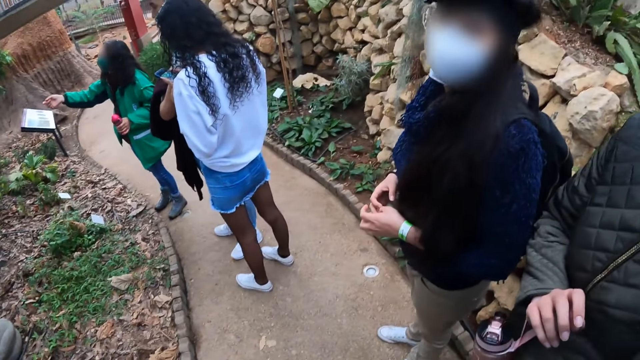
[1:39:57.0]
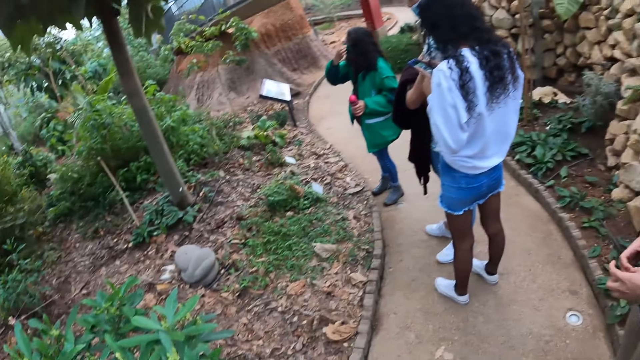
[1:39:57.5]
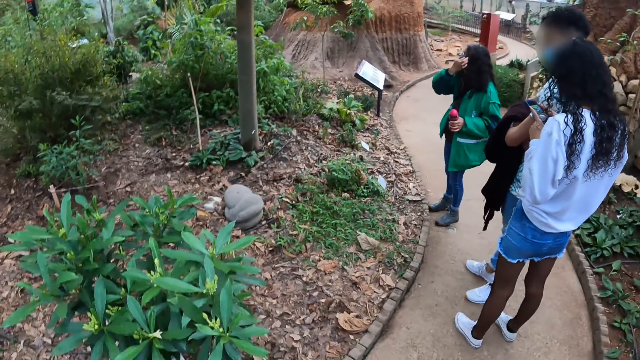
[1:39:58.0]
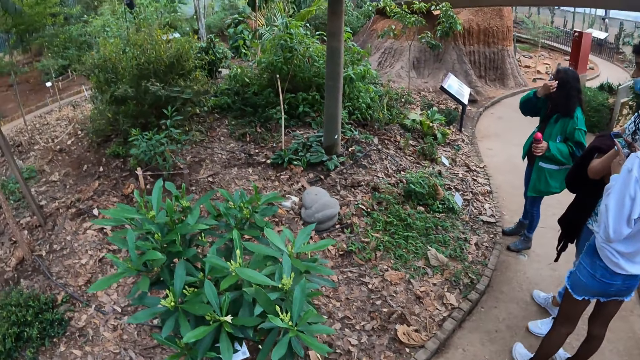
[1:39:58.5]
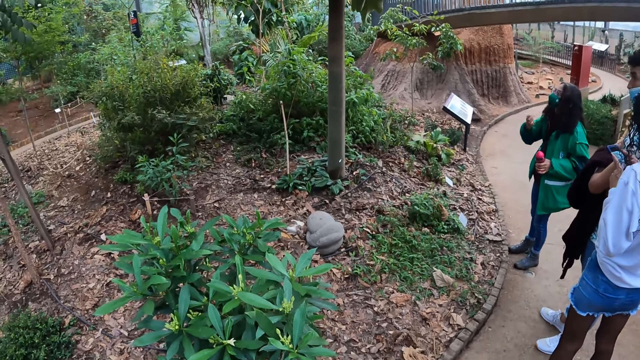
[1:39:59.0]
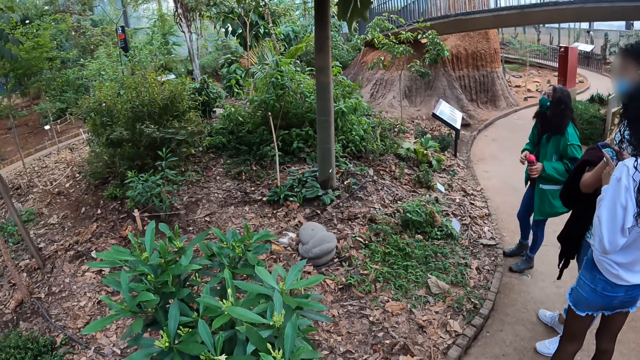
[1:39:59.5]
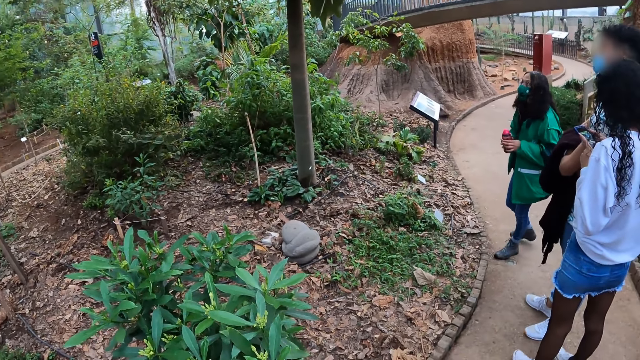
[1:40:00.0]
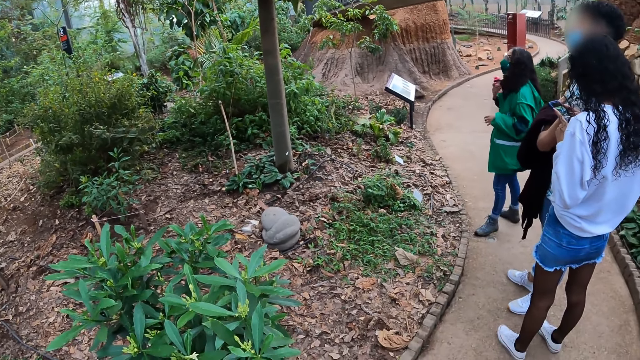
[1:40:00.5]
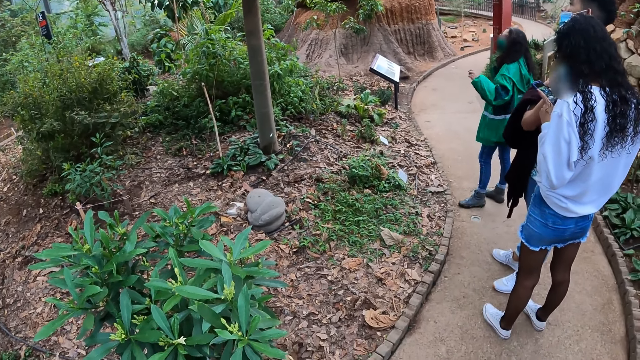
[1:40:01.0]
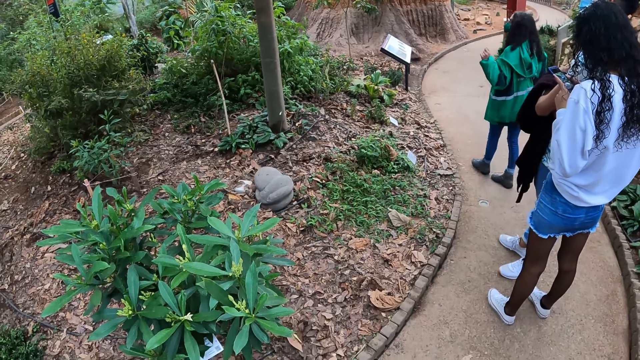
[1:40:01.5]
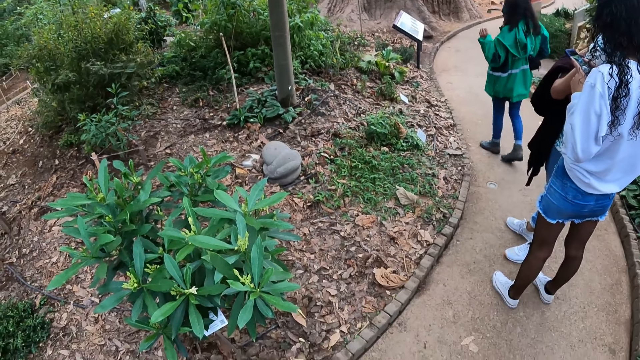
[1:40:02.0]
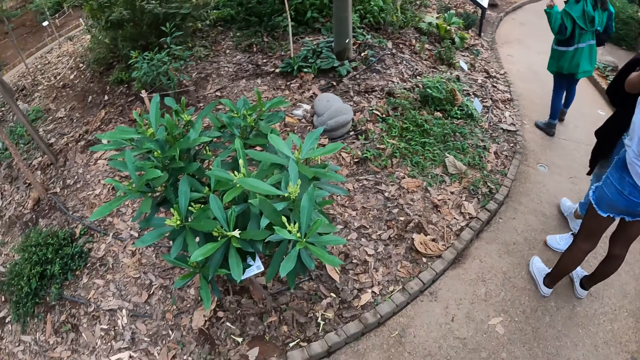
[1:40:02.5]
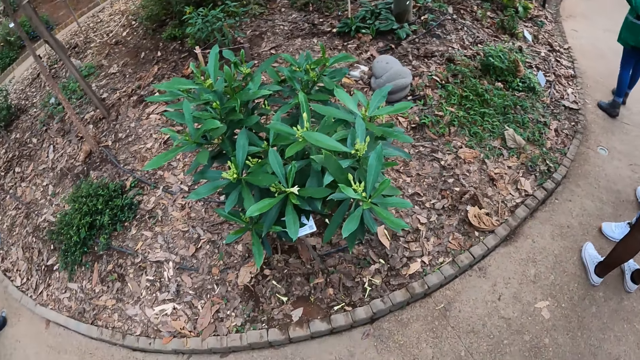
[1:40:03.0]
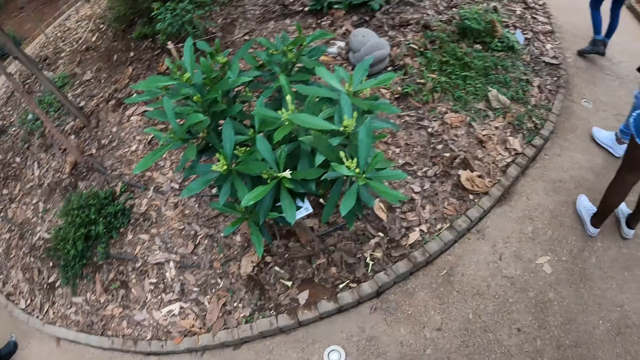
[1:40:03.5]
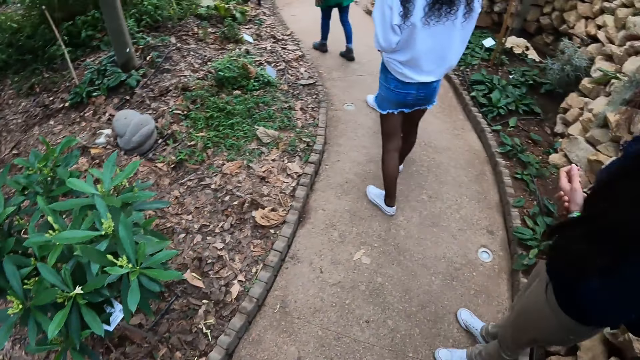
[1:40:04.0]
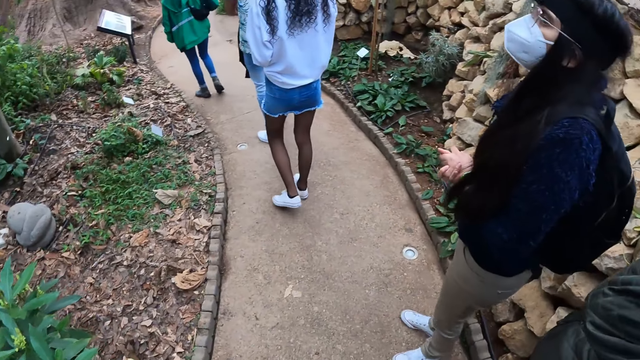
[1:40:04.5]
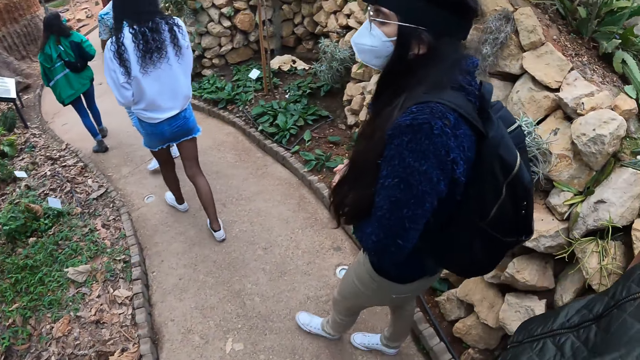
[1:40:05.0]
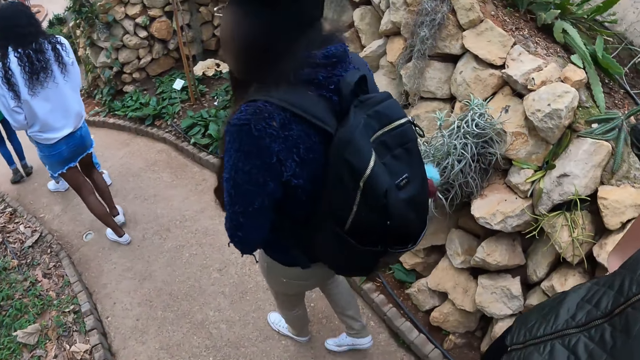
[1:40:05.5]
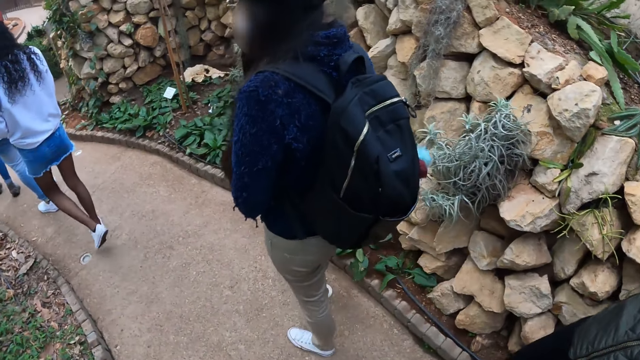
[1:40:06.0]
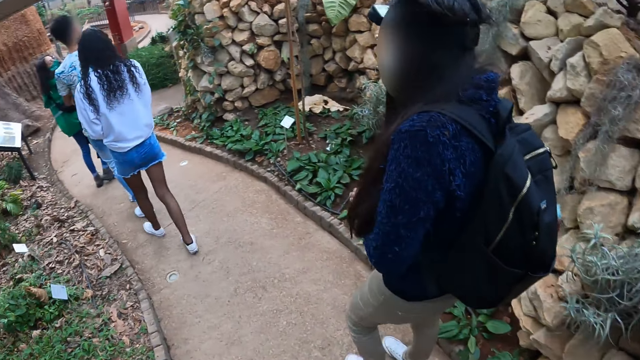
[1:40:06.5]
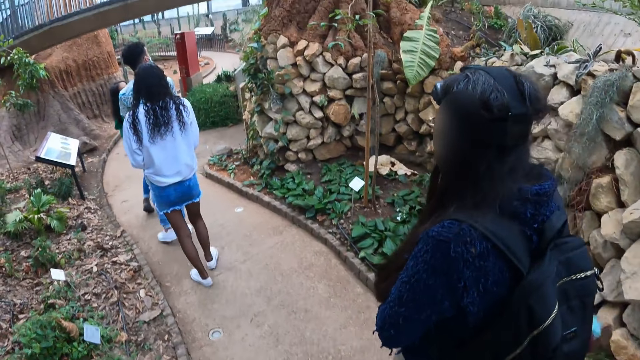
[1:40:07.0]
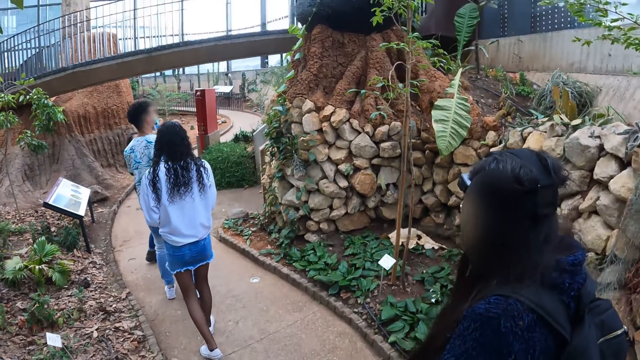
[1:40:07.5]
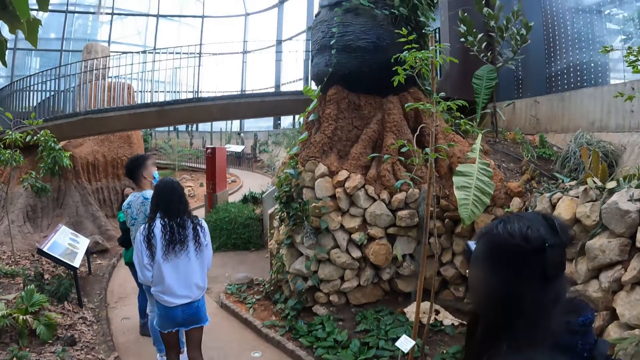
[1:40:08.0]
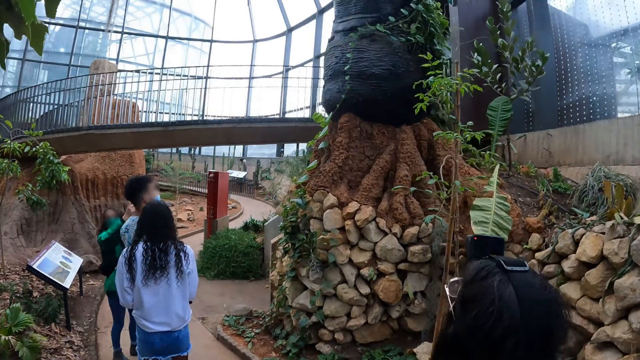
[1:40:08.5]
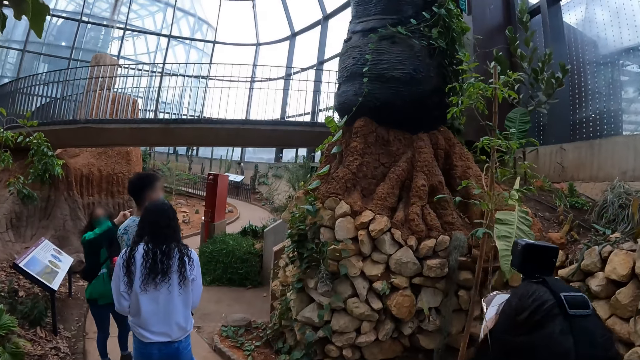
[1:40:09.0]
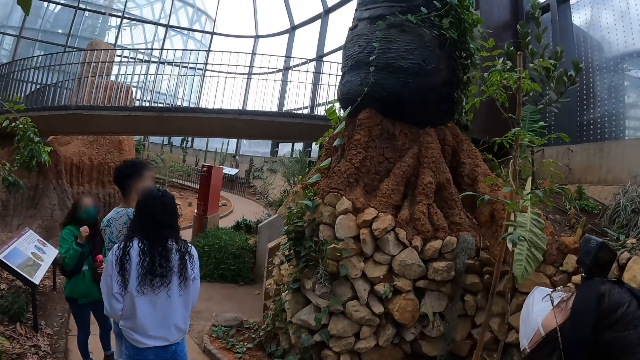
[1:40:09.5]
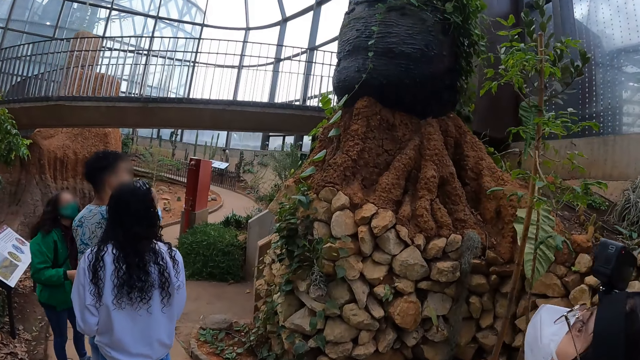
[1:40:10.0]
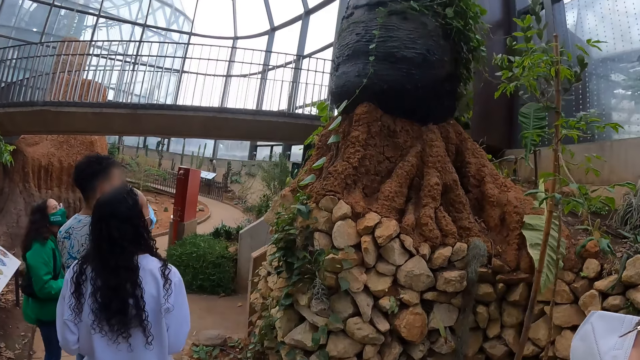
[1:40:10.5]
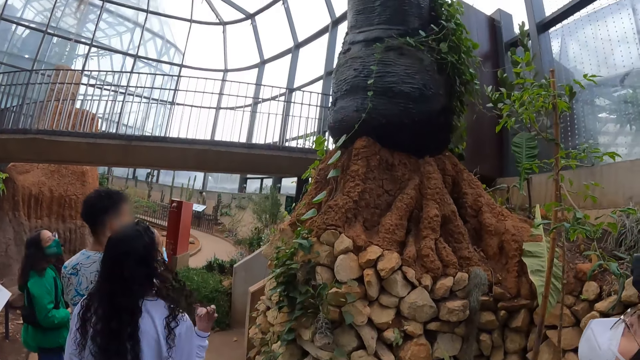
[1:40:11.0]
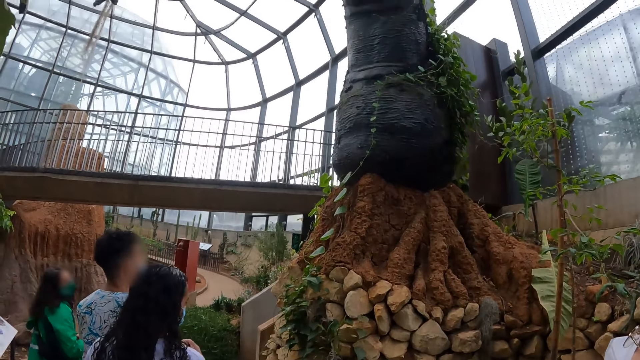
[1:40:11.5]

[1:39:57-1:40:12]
The camera wearer looks at the colleagues. They look at the flowers. They walk with the colleagues on the path in the botanical garden. They look at a structure. They stop behind the colleagues.

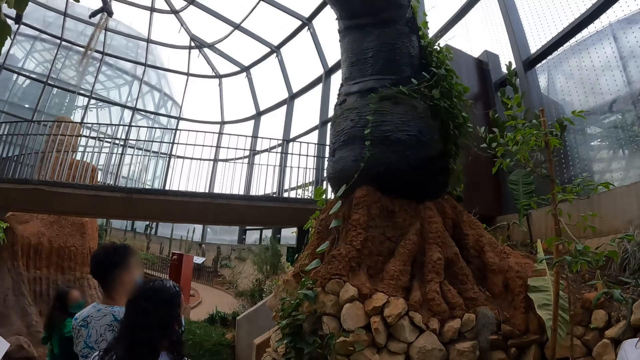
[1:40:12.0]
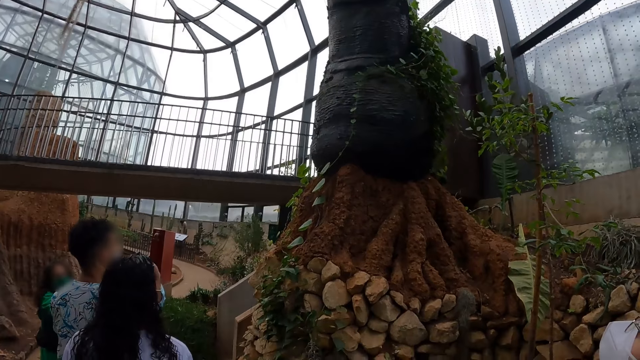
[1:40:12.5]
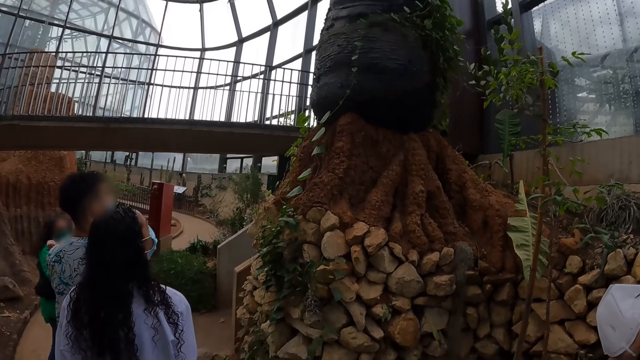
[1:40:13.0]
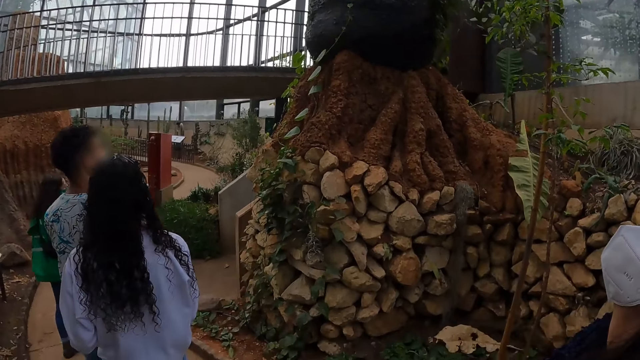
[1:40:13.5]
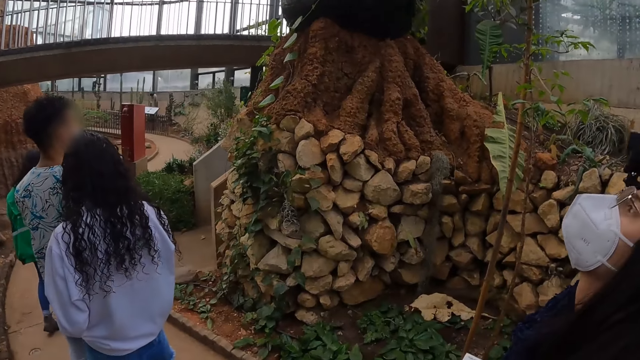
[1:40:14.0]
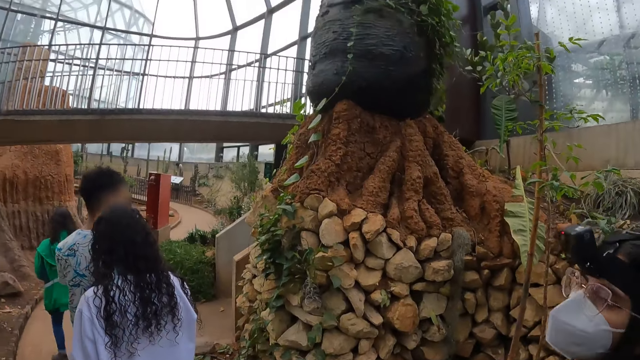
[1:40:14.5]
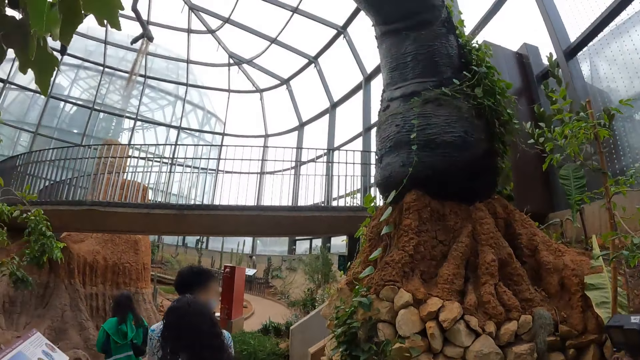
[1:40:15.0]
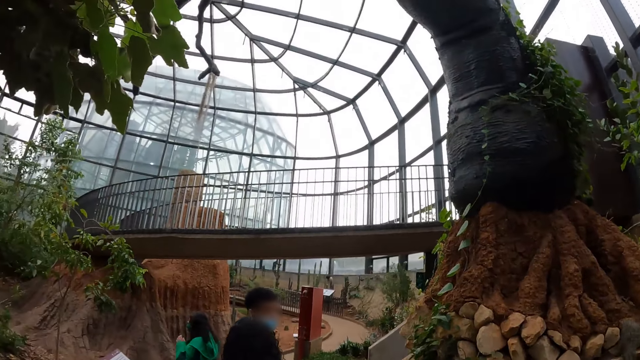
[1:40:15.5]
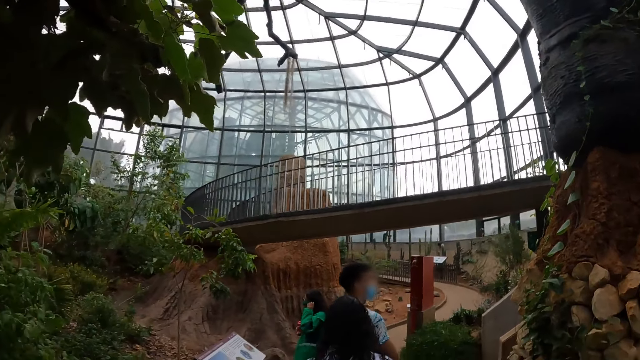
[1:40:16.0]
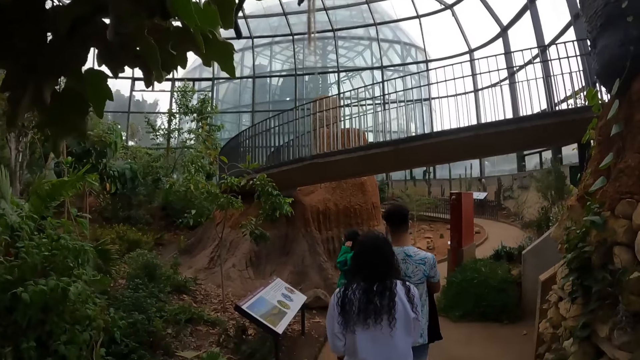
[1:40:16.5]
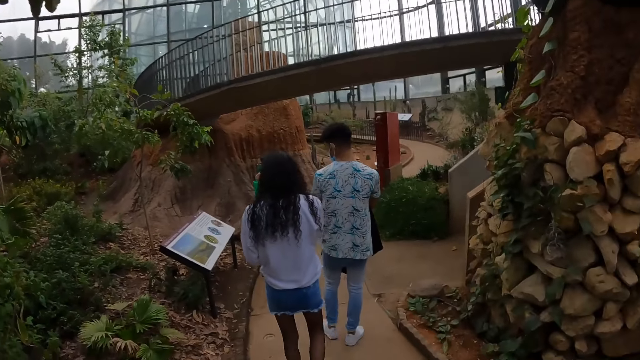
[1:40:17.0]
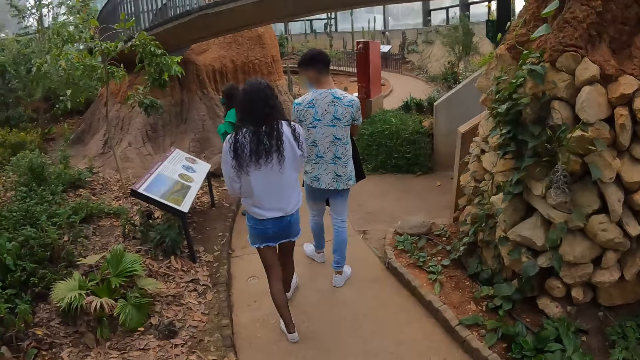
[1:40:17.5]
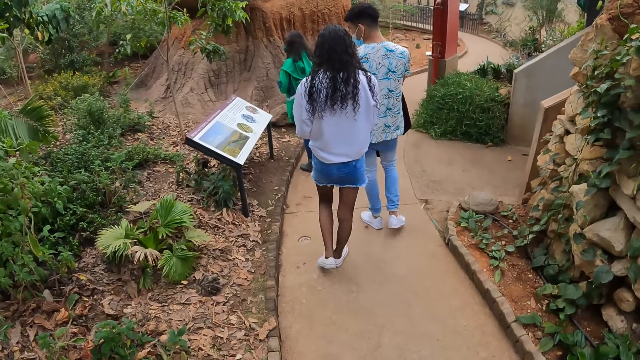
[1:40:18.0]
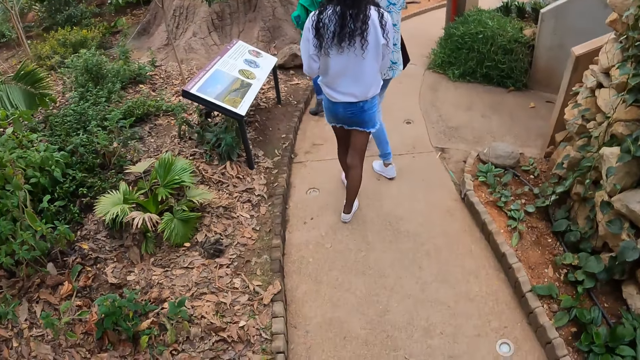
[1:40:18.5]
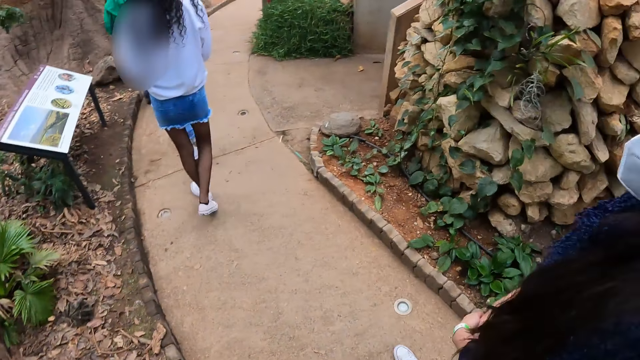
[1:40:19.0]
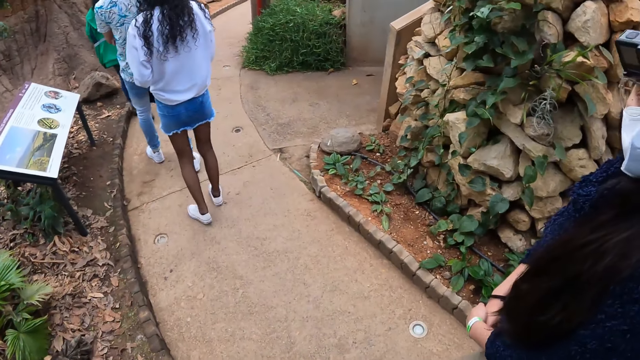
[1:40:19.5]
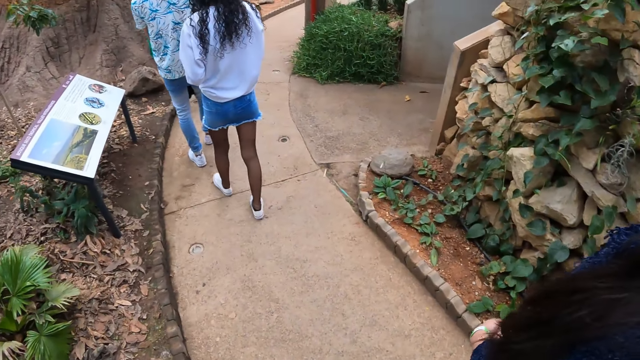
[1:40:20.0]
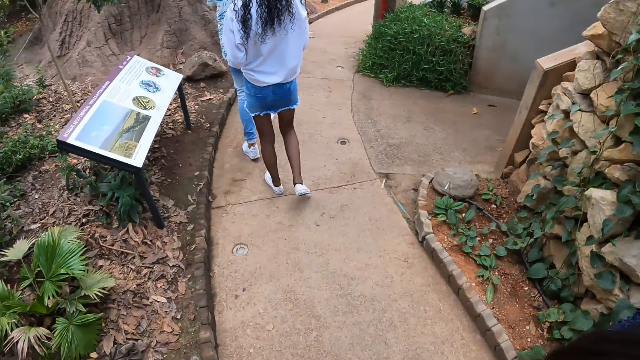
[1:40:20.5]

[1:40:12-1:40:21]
The camera wearer looks around. They walk behind the colleagues.
